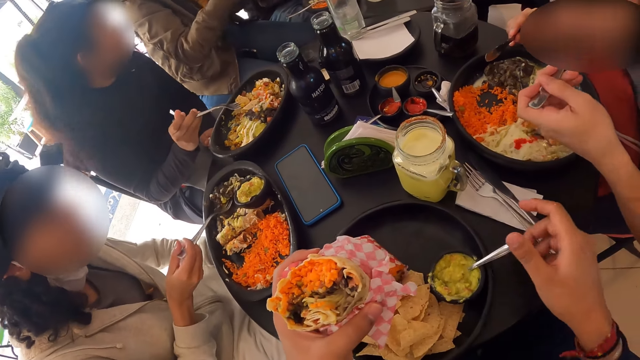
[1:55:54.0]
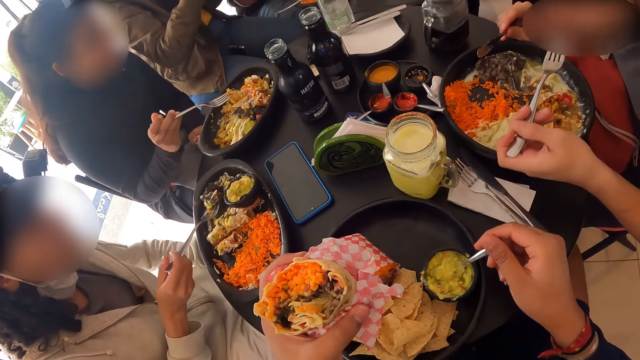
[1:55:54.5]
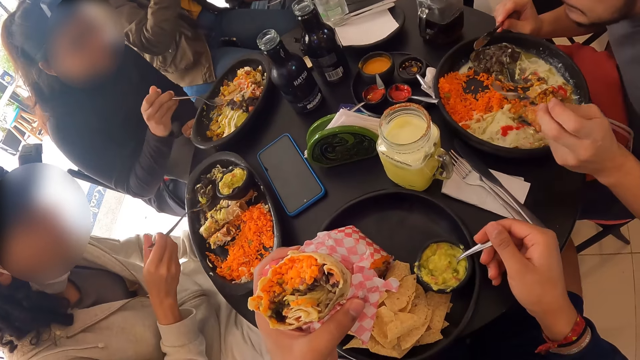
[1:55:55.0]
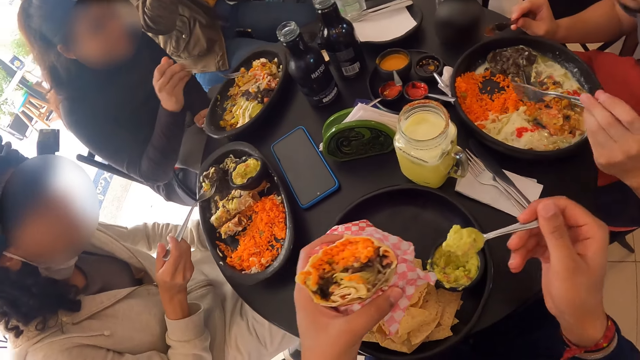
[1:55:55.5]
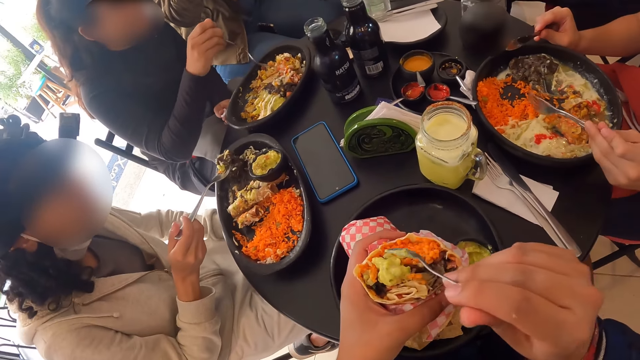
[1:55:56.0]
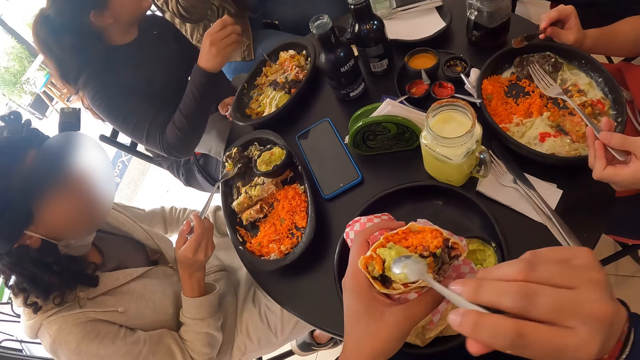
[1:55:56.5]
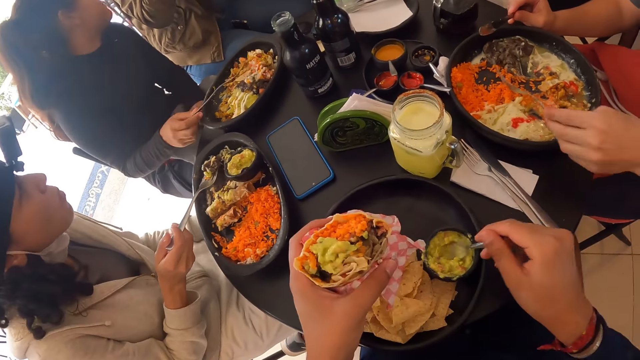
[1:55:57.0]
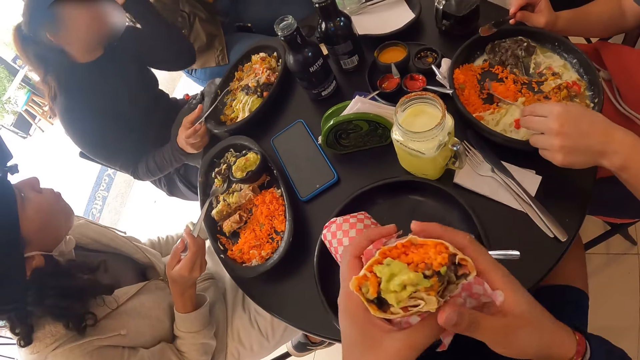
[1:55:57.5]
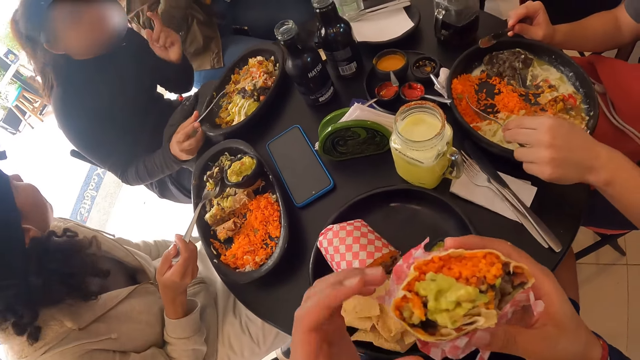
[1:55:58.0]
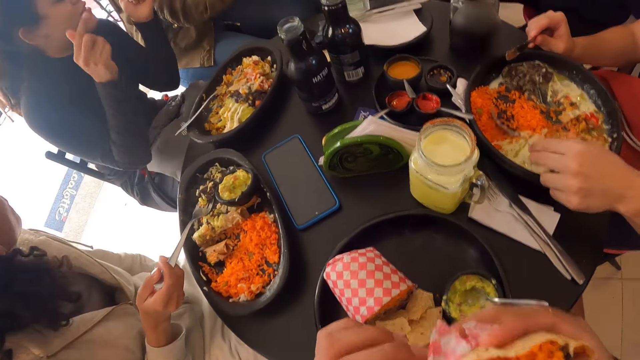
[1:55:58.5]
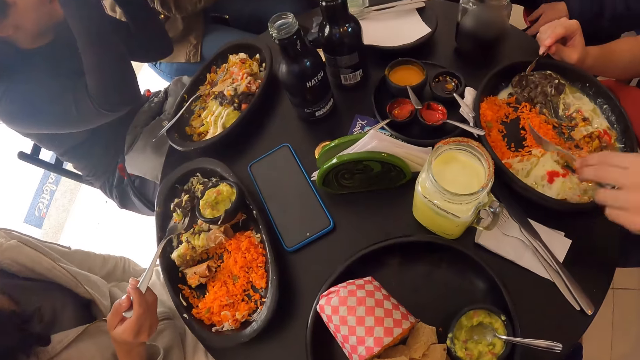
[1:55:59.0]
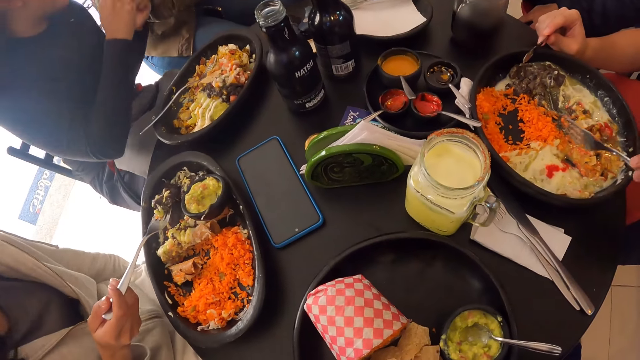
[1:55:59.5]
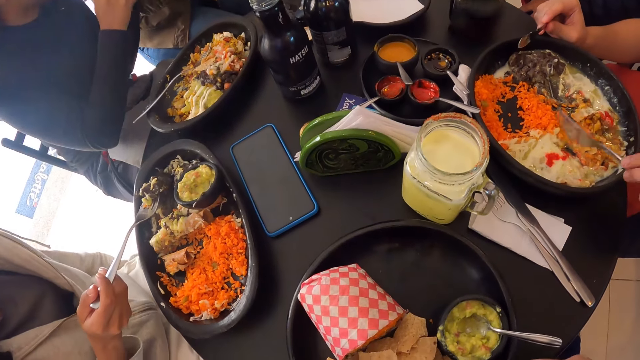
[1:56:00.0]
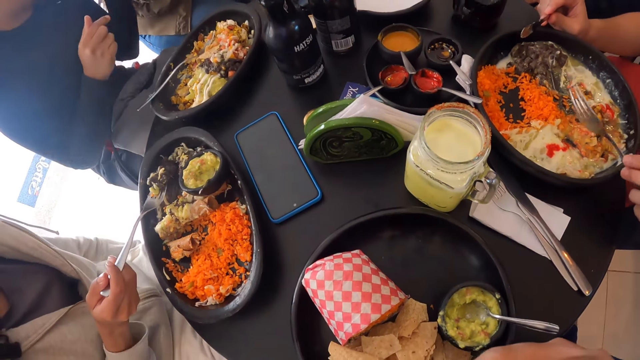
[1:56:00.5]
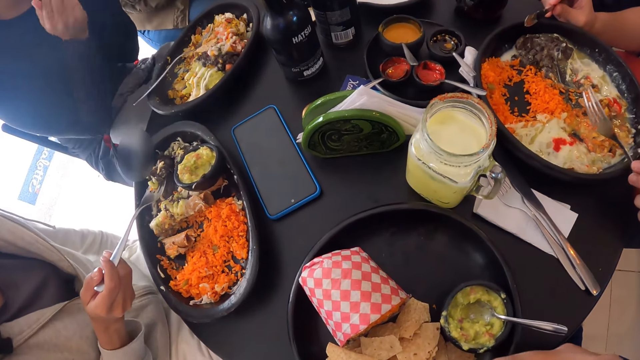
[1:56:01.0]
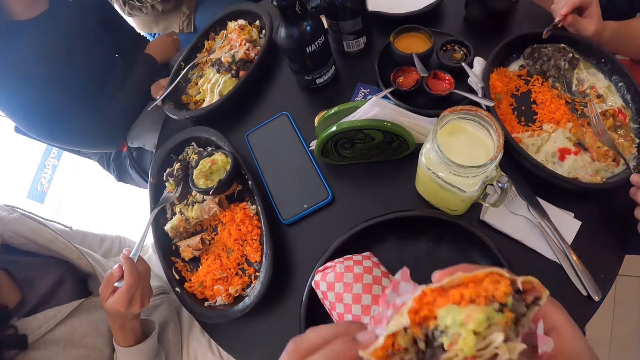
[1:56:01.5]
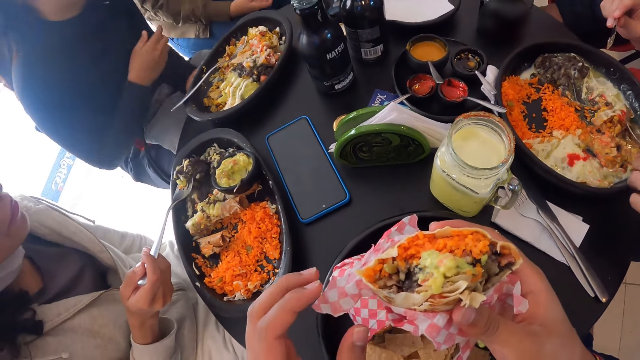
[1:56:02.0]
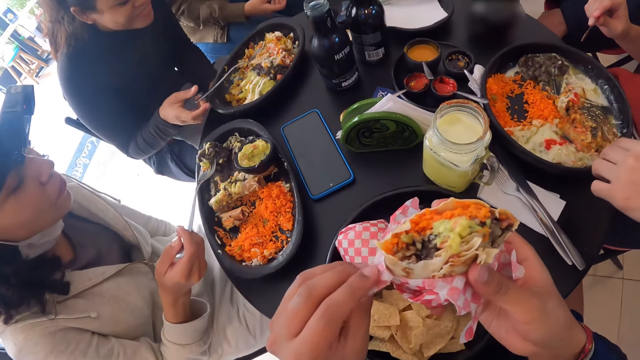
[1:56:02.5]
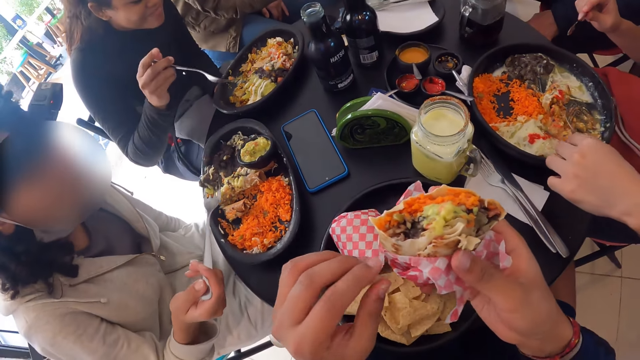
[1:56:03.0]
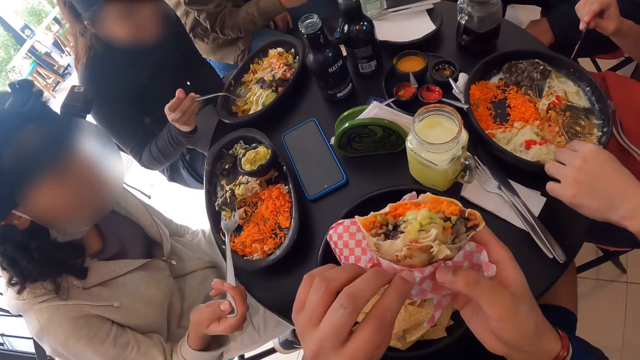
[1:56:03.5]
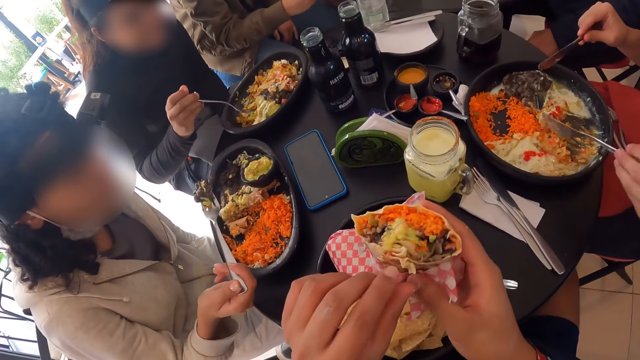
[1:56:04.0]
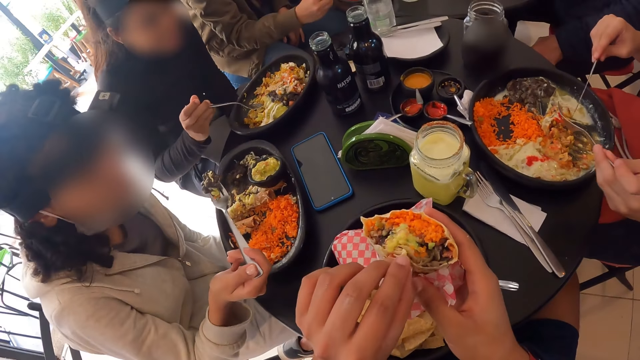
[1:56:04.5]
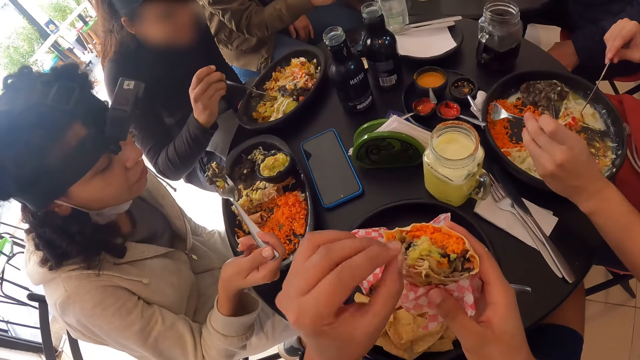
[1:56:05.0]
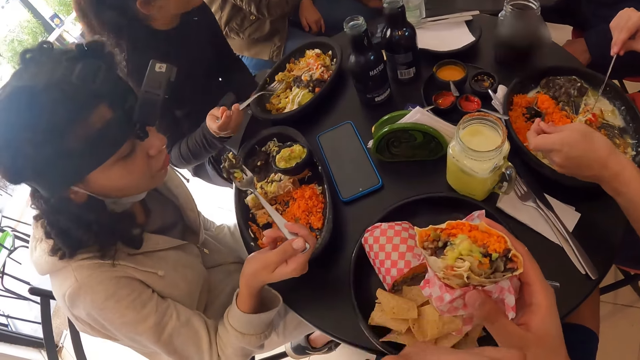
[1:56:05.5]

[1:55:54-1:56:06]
The camera wearer takes the sauce from the sauce jar with the spoon in his right hand. He pours the sauce on the wrap salad with the spoon in his right hand. He drops the spoon in the sauce jar with his right hand. He eats the wrap salad with both hands.

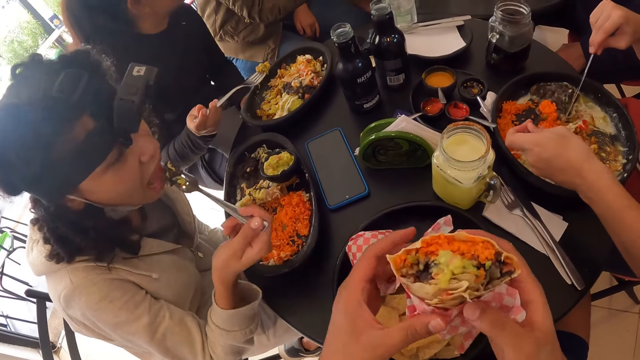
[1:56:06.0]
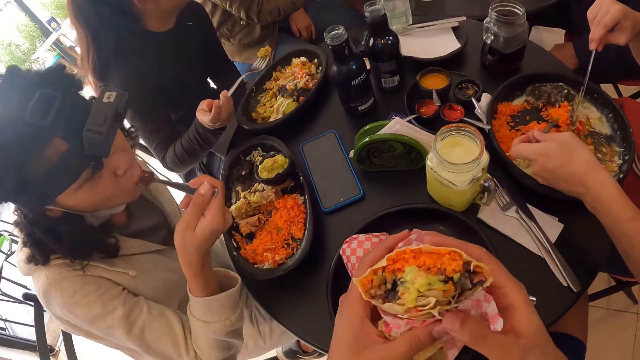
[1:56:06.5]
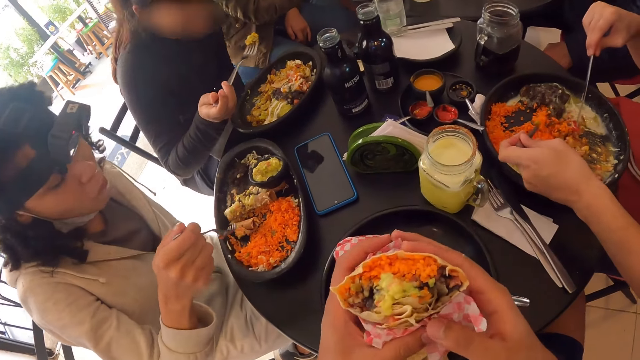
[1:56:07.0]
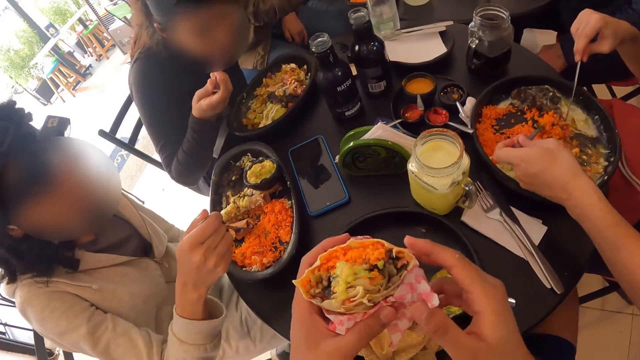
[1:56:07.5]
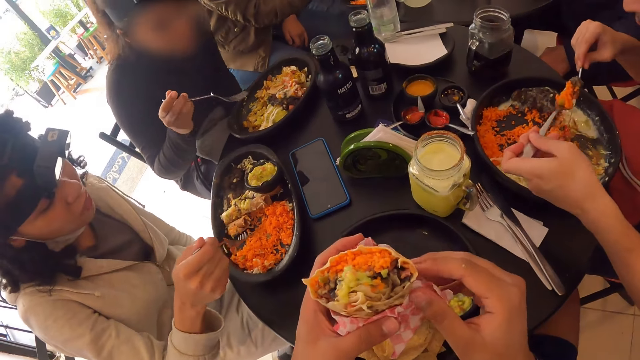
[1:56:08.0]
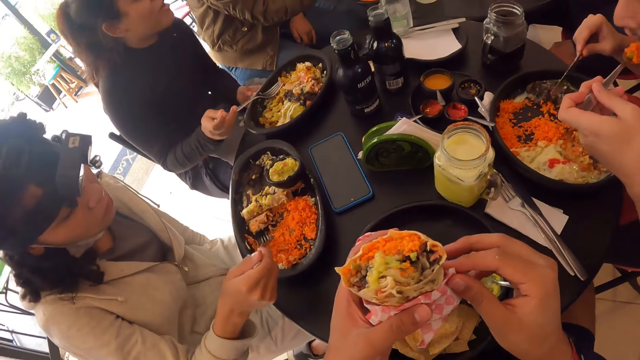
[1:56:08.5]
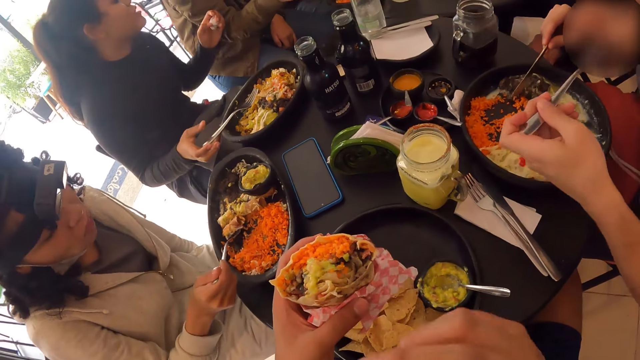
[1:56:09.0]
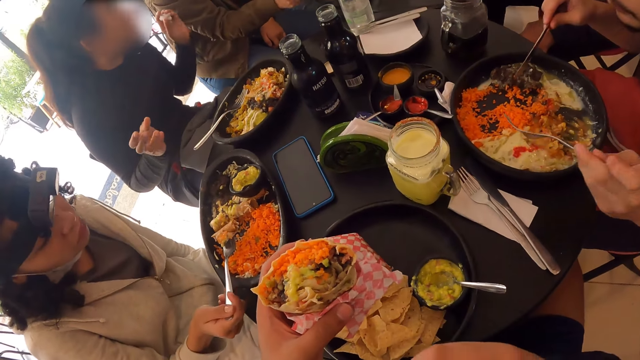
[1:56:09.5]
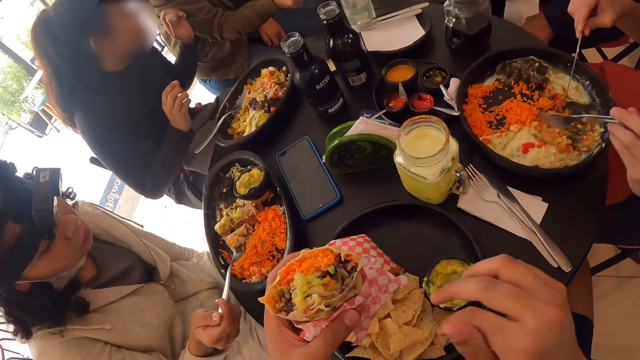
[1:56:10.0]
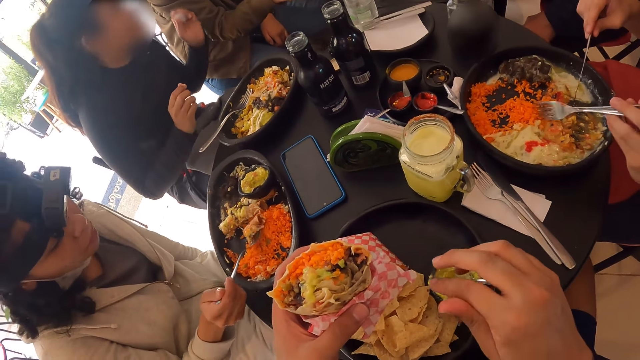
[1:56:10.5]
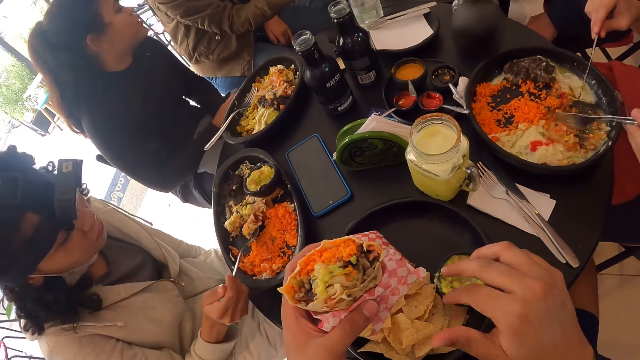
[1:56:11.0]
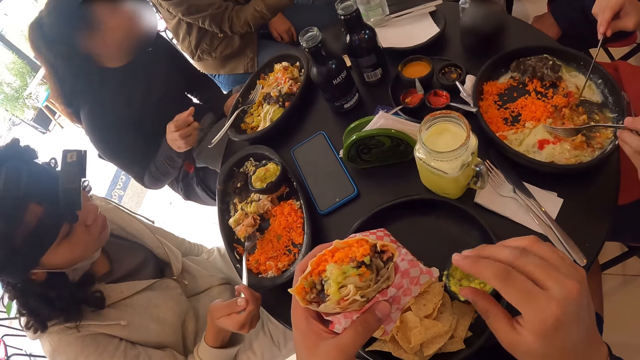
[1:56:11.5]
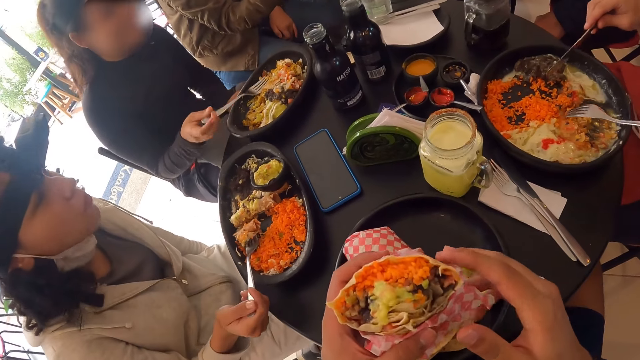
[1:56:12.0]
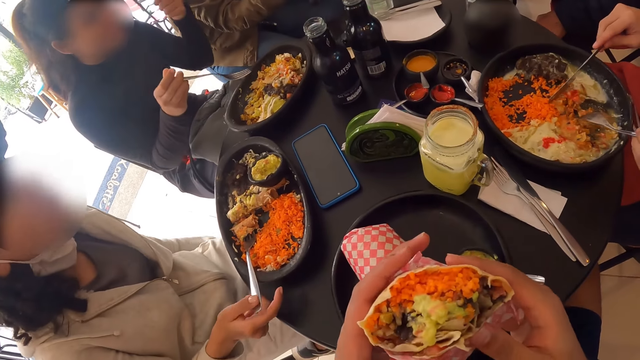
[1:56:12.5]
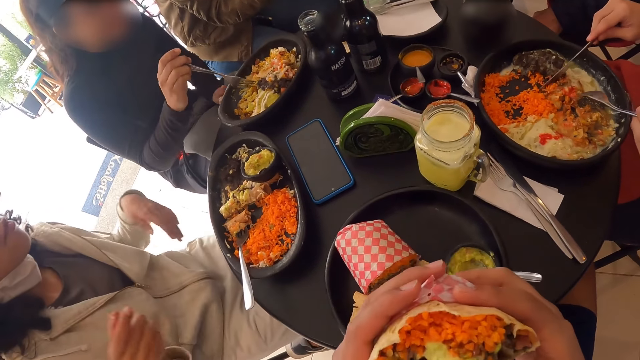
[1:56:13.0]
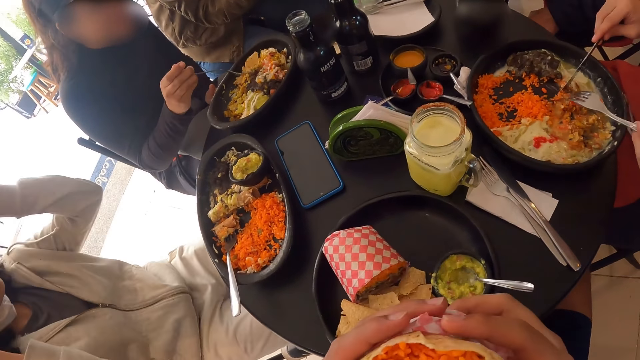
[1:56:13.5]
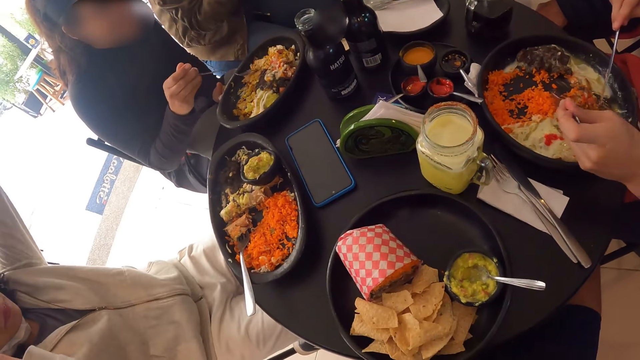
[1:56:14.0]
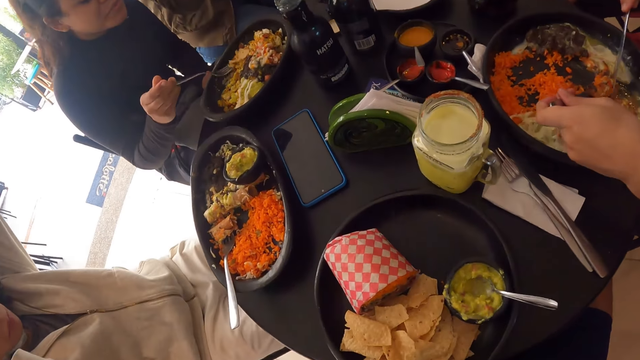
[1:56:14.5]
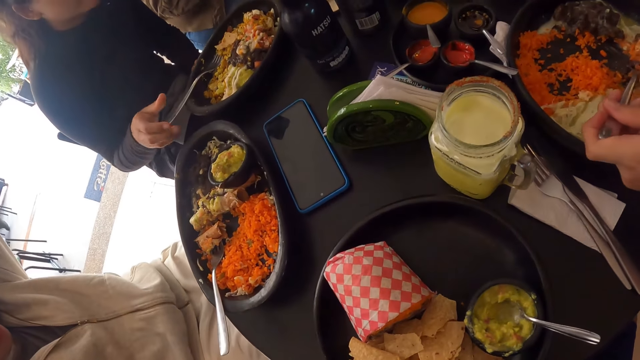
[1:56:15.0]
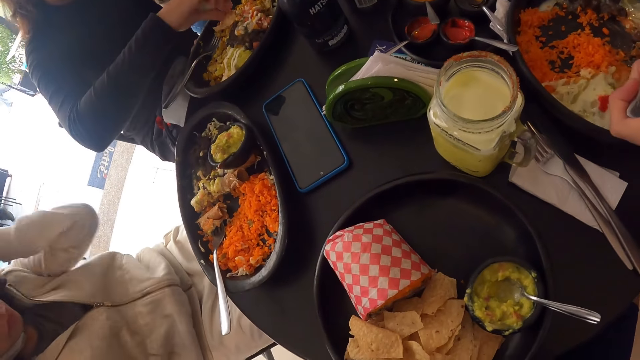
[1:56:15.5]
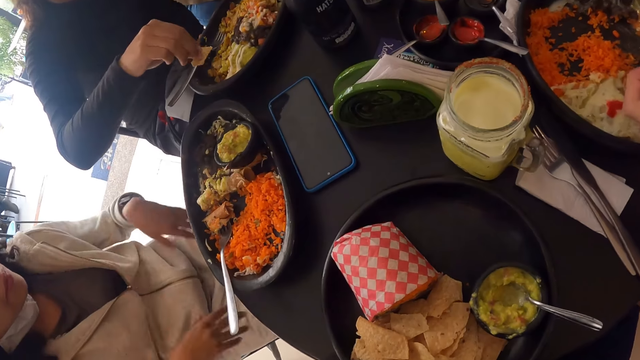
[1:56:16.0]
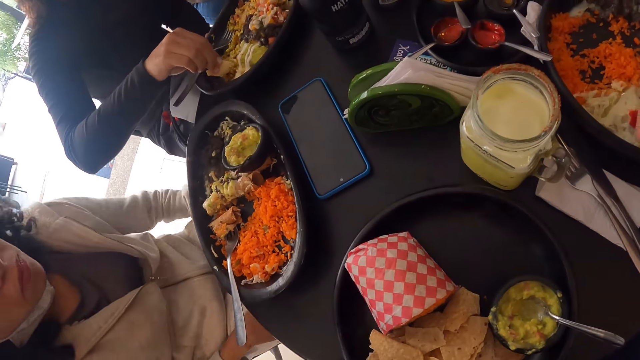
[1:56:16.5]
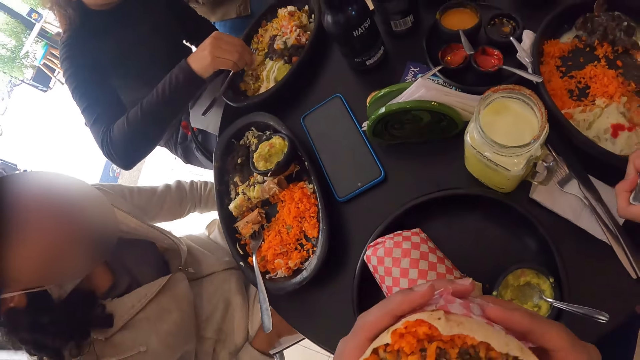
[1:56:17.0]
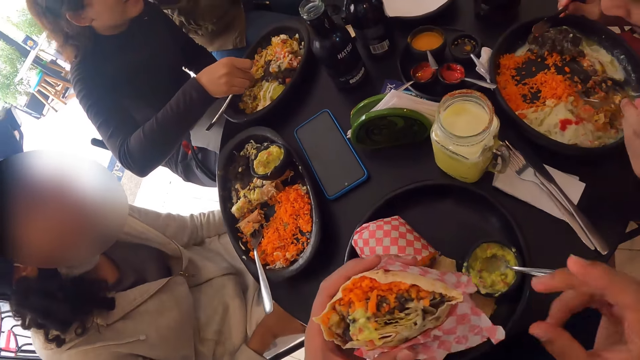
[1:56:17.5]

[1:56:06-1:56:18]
The camera wearer eats the food.
